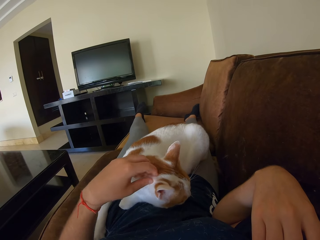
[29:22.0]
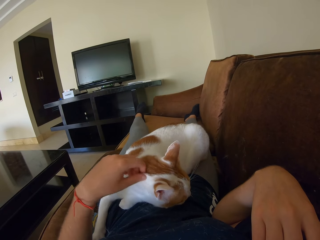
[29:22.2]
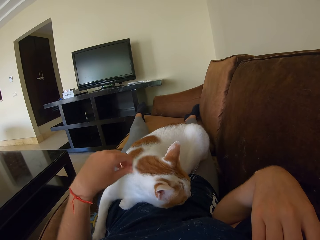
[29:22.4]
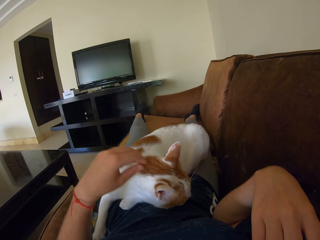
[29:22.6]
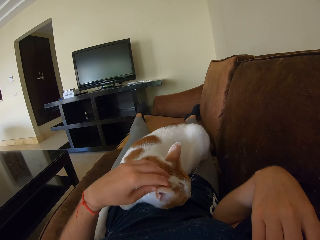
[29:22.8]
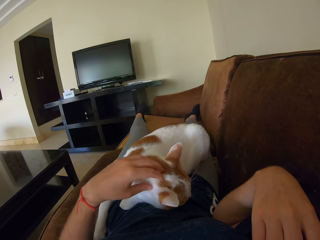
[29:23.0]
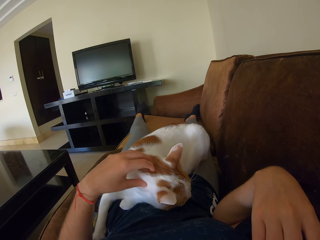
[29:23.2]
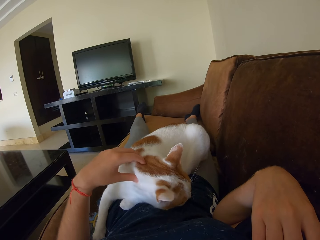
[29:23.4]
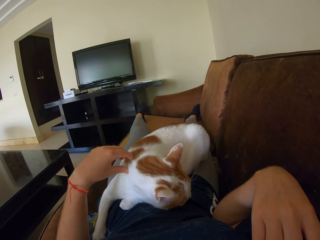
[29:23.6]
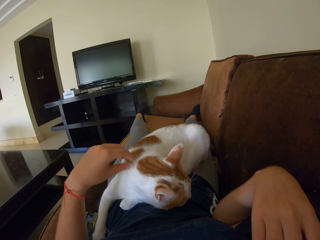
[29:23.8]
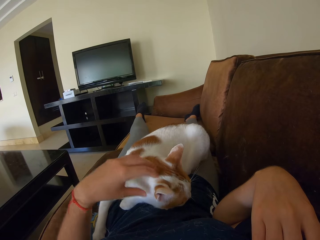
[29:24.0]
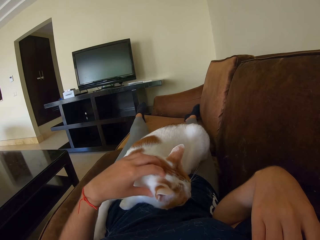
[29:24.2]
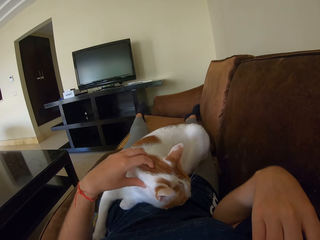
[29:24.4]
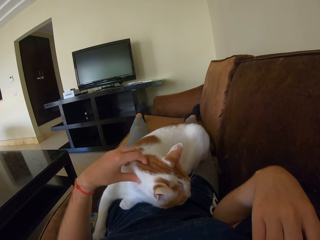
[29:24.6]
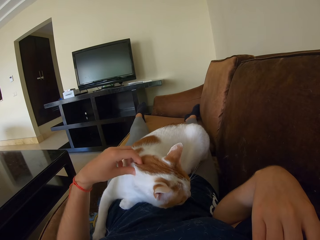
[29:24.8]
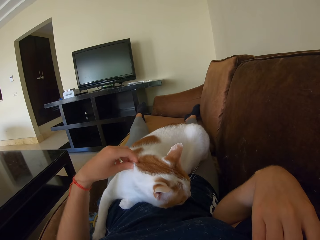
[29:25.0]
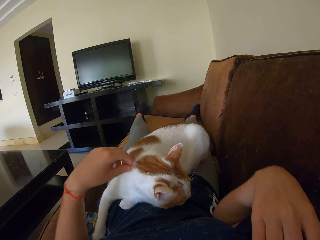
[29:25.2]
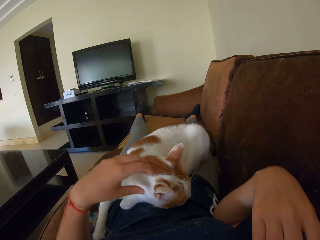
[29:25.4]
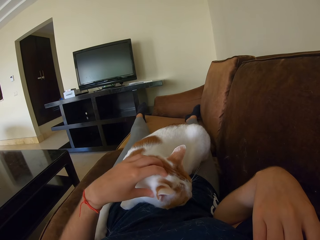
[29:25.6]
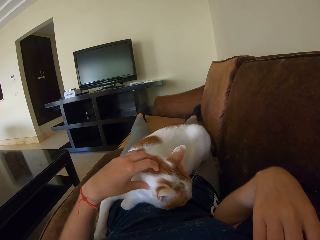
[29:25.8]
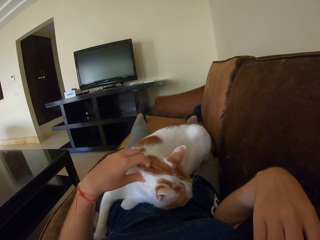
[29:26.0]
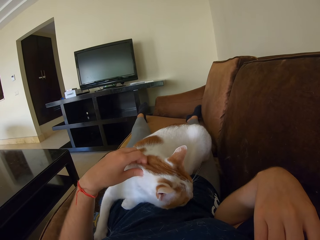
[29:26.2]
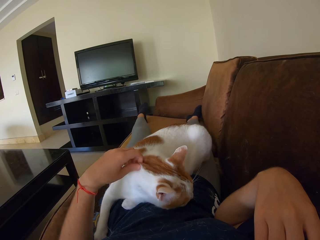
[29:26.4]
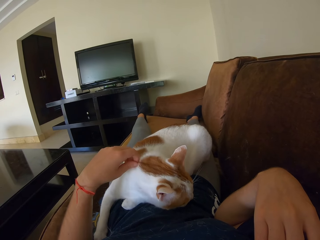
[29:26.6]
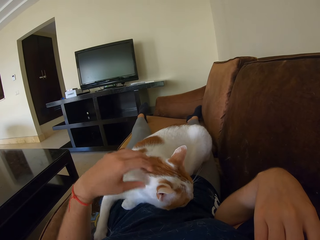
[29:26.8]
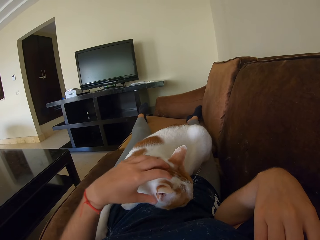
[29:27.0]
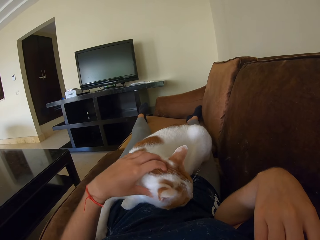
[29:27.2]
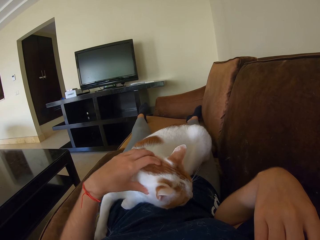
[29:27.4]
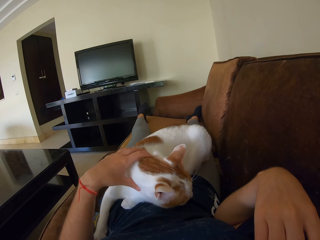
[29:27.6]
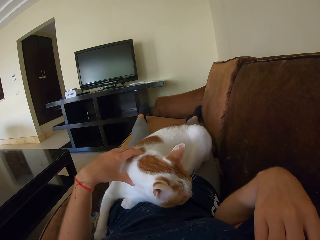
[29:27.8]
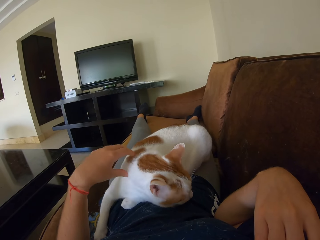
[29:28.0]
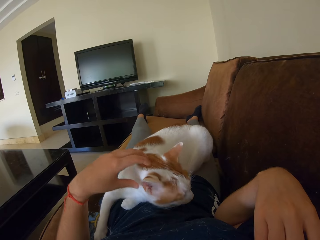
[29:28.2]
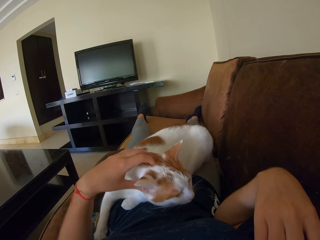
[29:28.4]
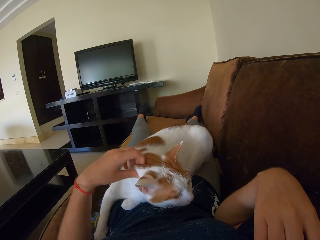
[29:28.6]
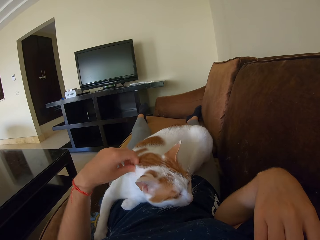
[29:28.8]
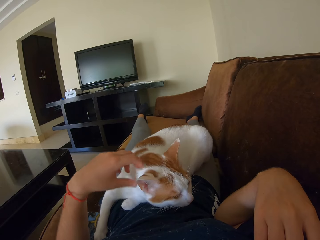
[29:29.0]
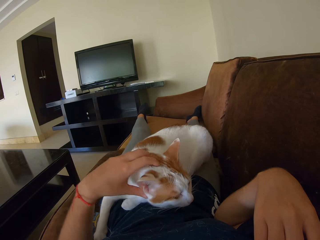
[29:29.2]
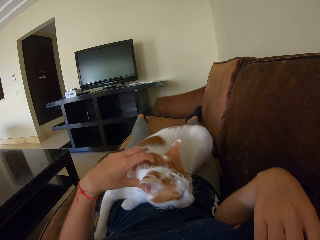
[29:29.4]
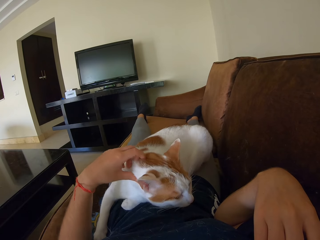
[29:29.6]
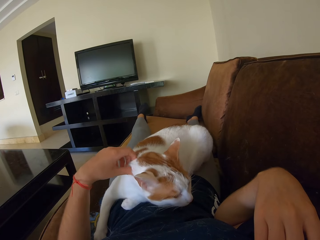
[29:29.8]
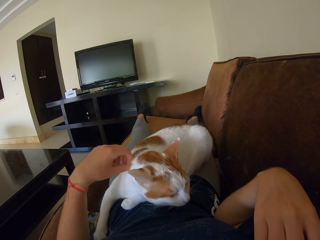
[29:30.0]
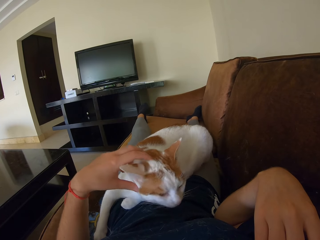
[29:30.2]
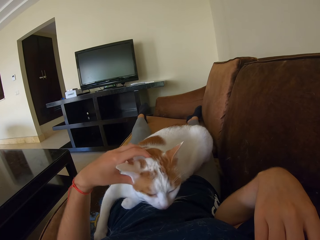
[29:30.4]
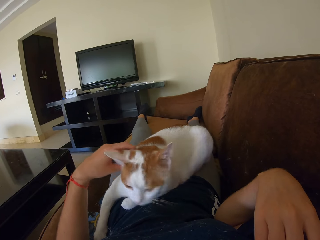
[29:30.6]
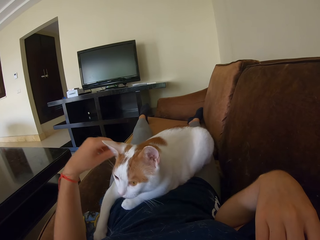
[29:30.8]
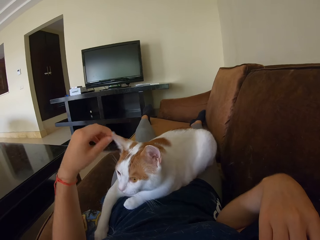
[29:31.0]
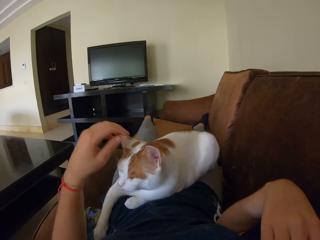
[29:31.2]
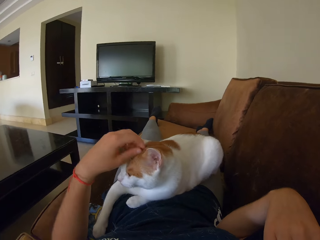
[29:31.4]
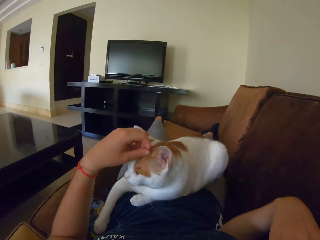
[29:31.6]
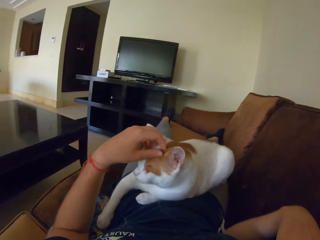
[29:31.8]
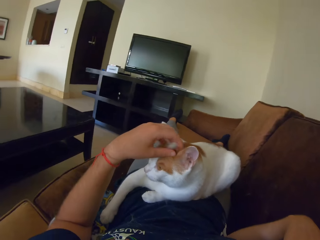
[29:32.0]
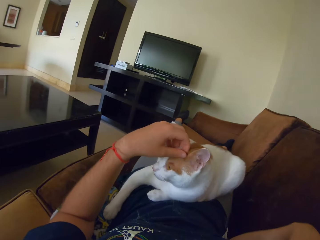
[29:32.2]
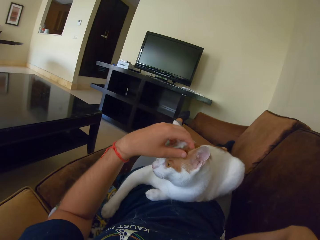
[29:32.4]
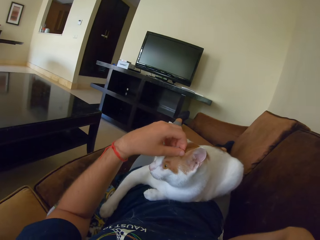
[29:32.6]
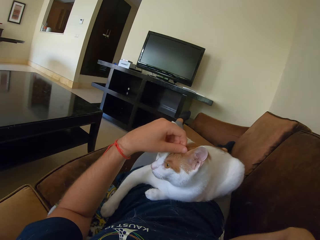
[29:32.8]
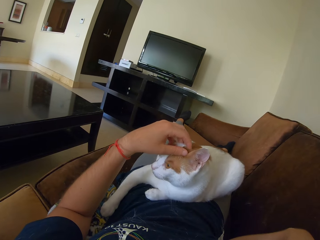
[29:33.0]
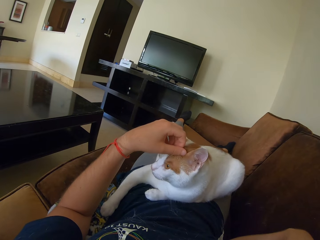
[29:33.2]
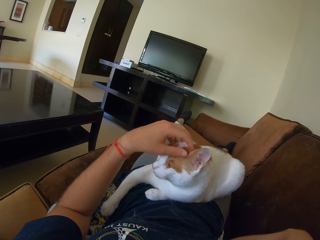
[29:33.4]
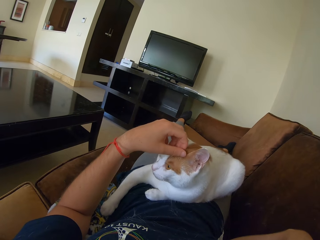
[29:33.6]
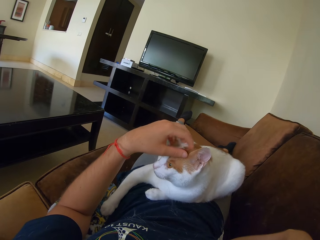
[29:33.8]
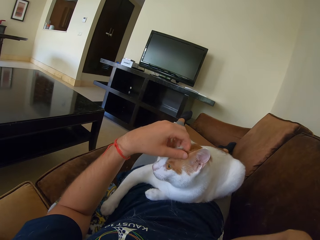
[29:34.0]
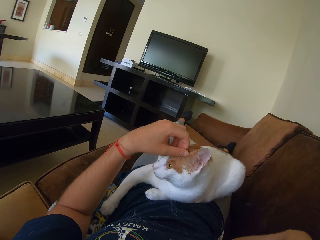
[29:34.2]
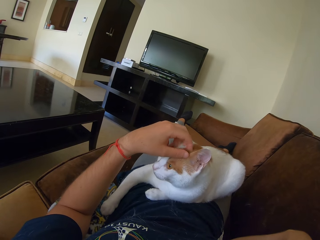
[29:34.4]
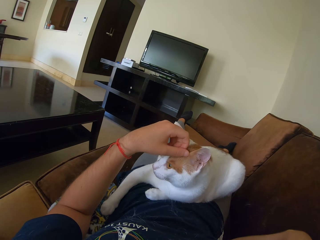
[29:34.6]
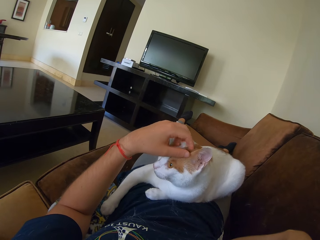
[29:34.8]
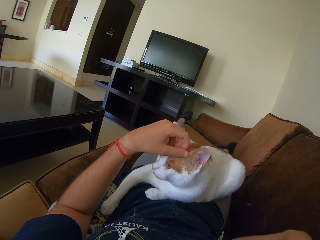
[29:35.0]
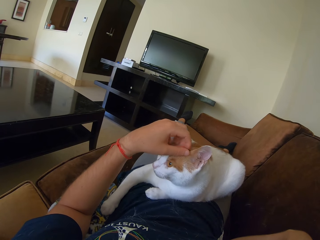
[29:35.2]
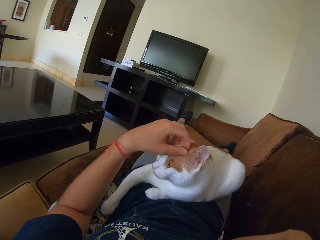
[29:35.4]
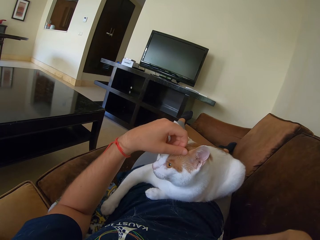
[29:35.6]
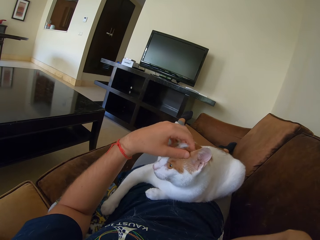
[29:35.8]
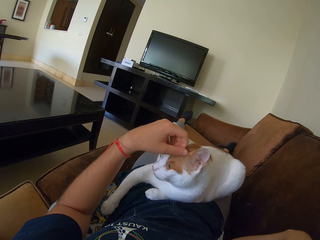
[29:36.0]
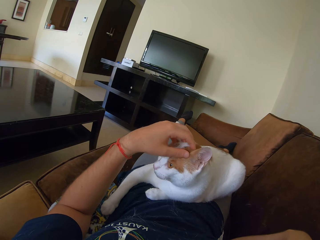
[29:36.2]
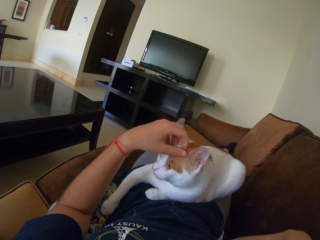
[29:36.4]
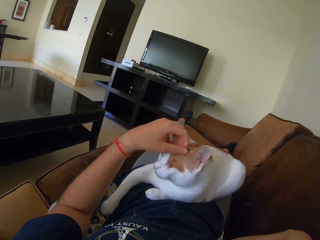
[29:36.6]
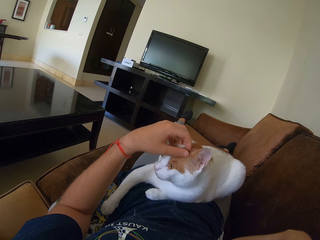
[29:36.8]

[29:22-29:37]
The camera wearer touches a cat repeatedly. They scratch the cat.

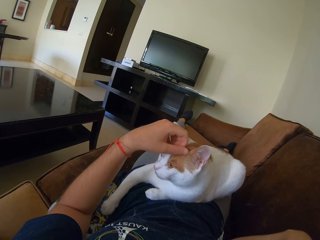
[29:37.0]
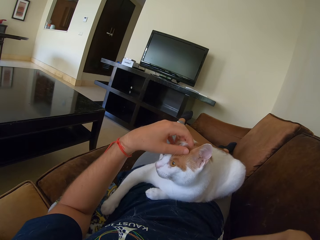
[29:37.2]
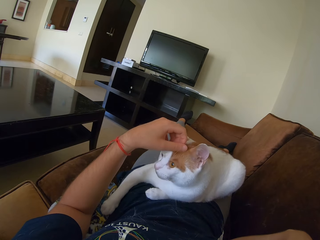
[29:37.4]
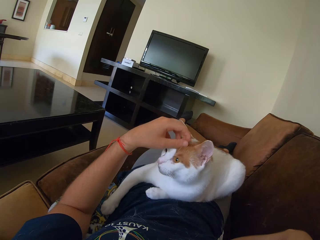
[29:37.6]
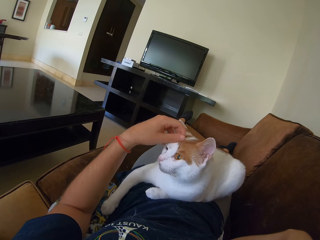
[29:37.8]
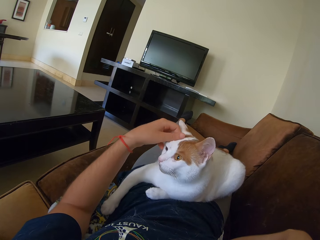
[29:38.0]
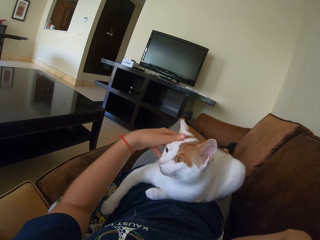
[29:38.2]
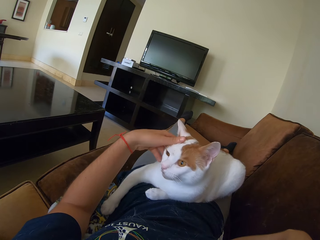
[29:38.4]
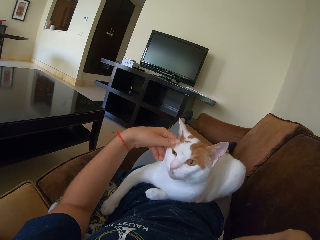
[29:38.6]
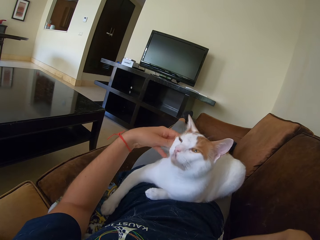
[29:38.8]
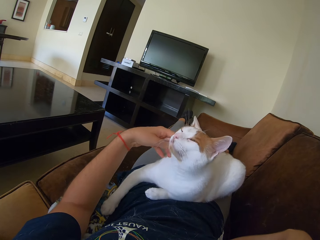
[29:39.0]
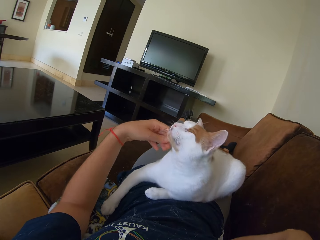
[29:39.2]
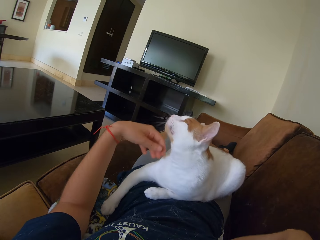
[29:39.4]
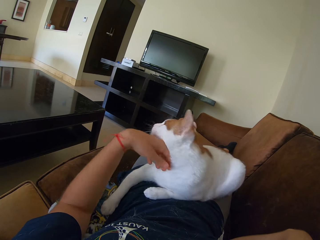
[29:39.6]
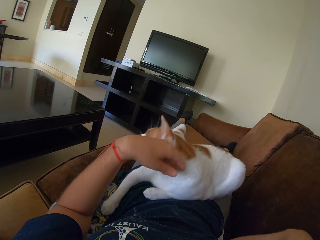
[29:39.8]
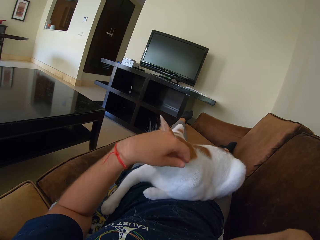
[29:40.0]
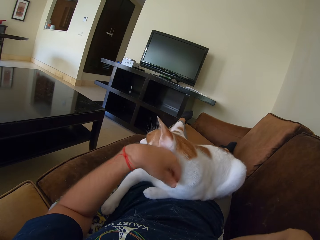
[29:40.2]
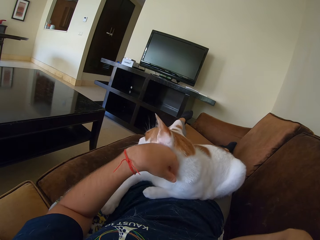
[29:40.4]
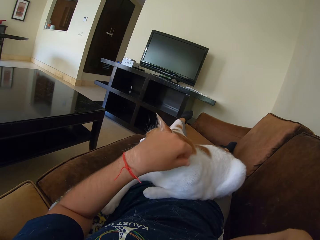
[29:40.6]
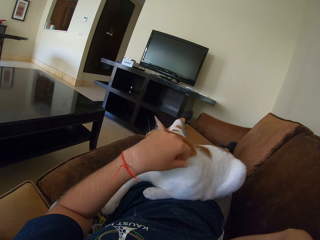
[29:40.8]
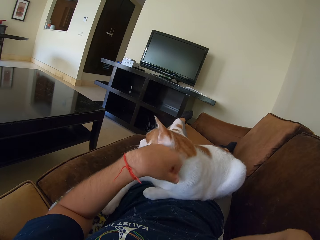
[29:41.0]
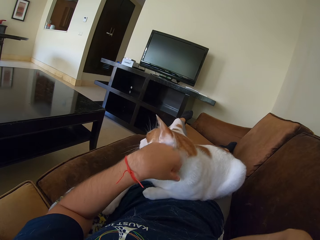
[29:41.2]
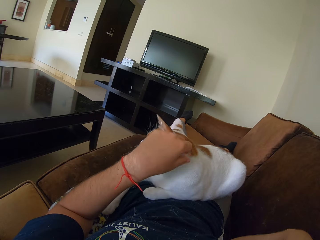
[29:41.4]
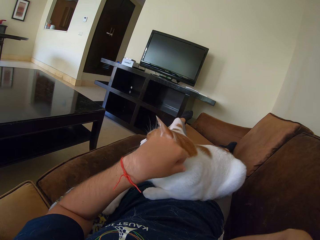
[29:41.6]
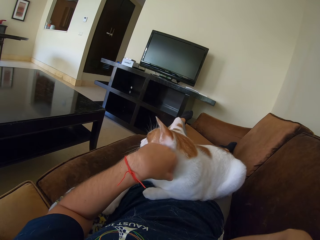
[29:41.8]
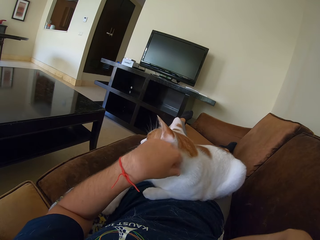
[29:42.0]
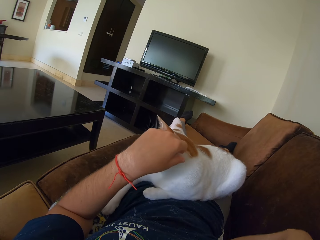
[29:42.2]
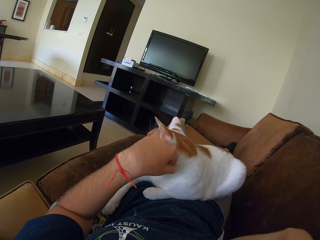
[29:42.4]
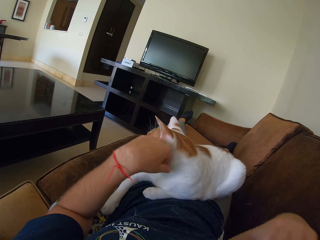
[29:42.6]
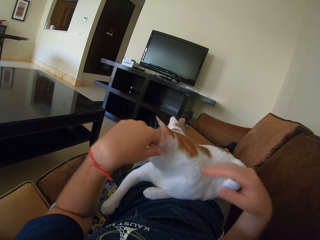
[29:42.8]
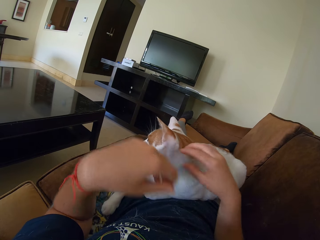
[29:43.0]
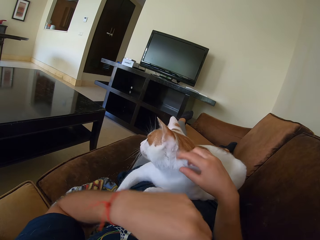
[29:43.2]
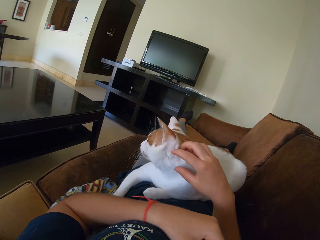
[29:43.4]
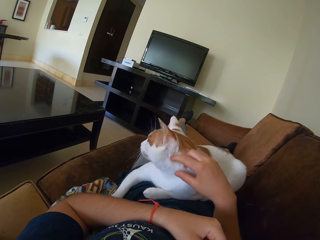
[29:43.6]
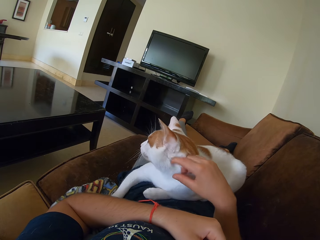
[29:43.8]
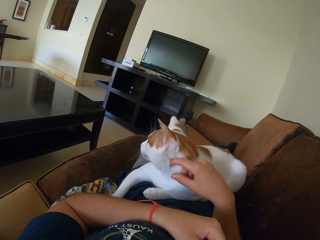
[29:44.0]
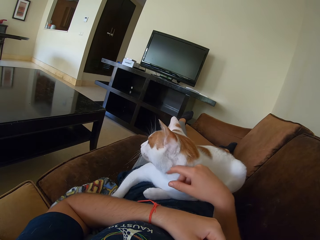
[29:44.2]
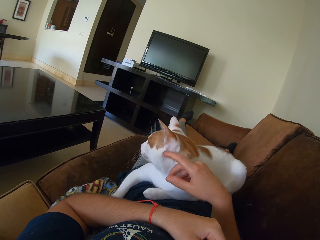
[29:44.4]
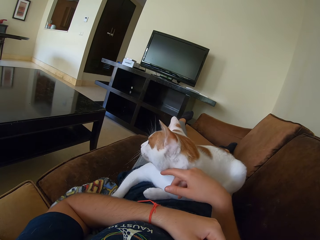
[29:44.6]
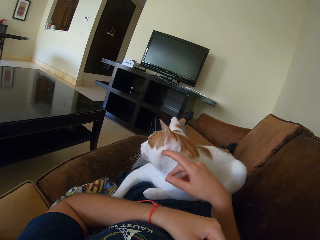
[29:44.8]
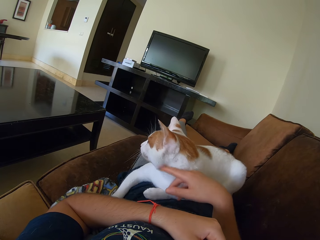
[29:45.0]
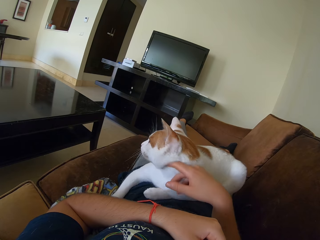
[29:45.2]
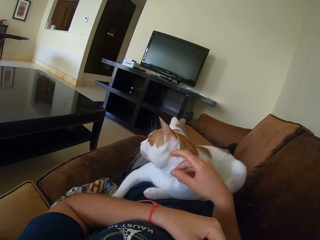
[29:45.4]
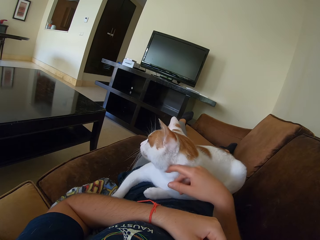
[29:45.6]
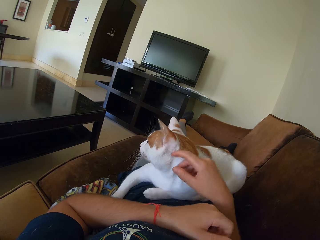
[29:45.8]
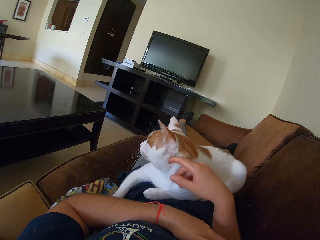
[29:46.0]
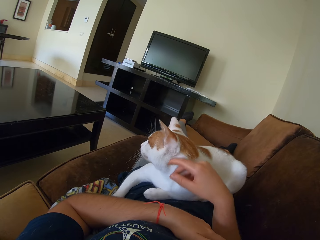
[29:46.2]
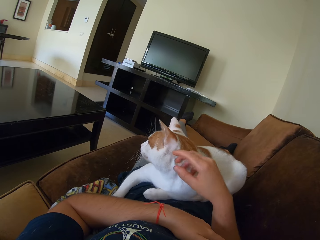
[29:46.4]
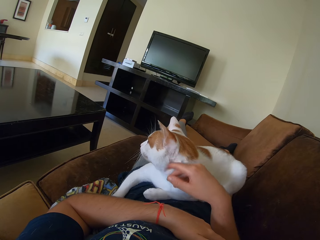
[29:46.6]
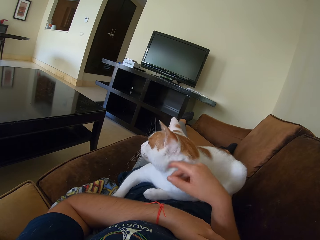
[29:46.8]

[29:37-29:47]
The camera wearer touches a cat. They scratch the cat.
